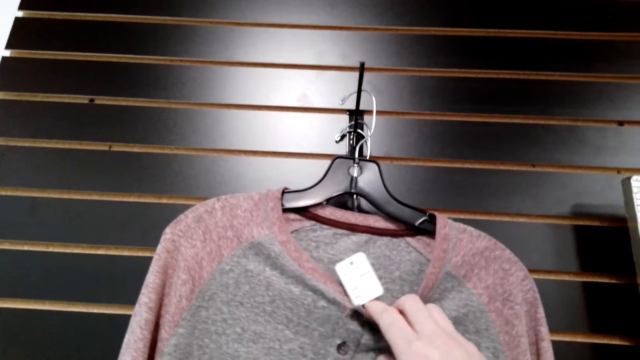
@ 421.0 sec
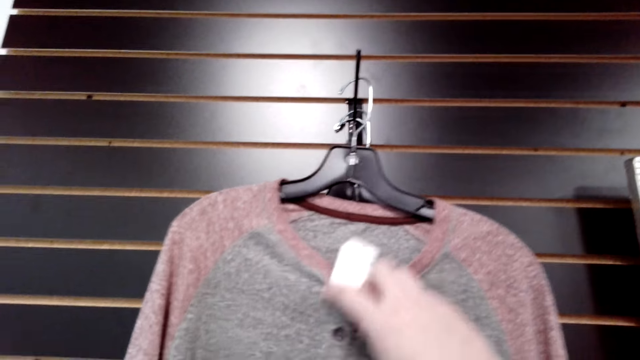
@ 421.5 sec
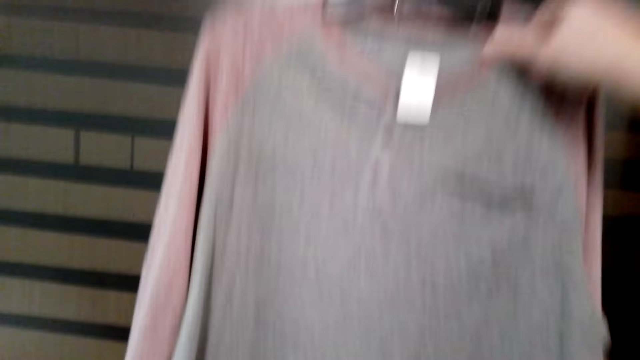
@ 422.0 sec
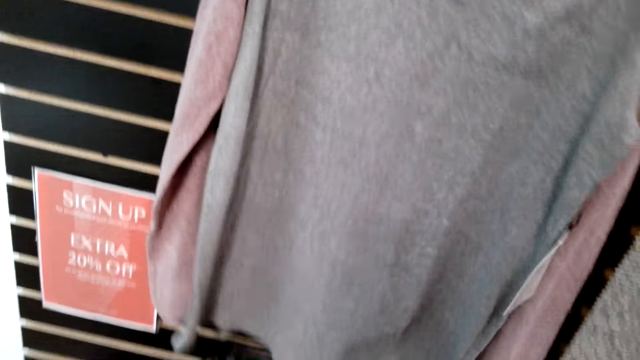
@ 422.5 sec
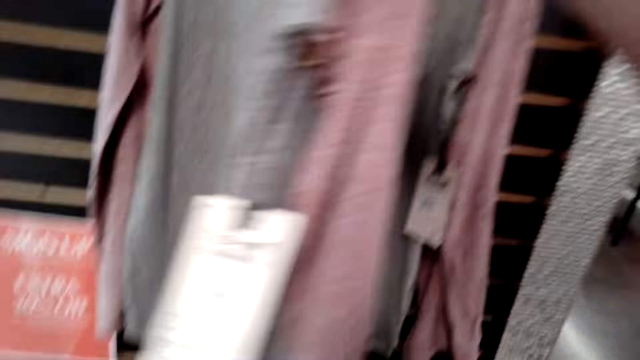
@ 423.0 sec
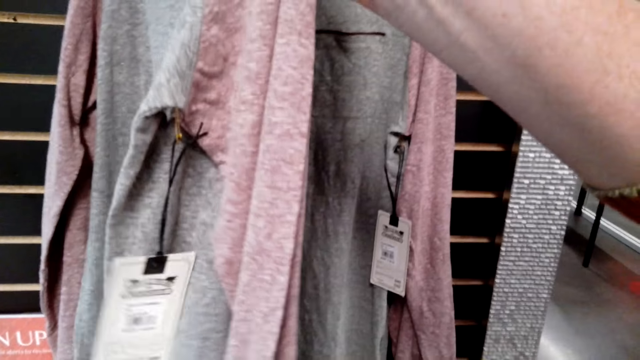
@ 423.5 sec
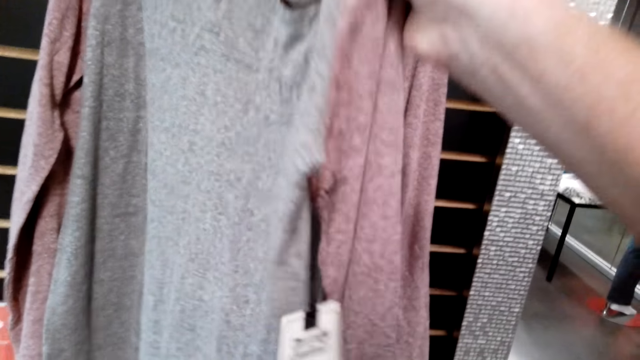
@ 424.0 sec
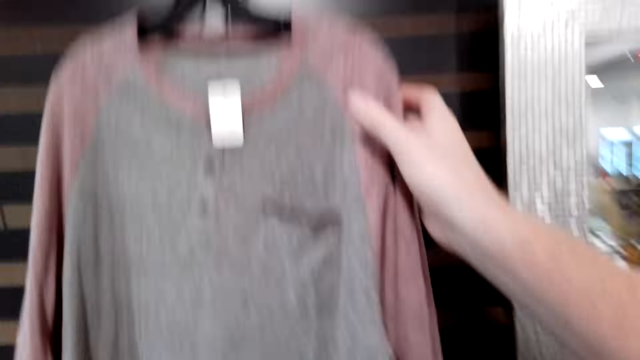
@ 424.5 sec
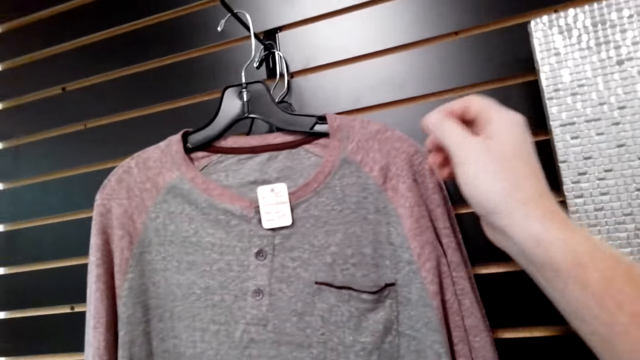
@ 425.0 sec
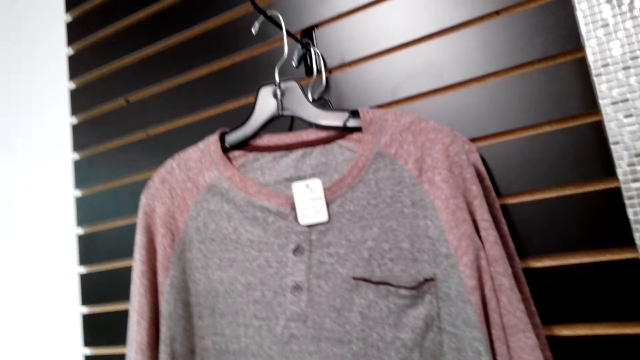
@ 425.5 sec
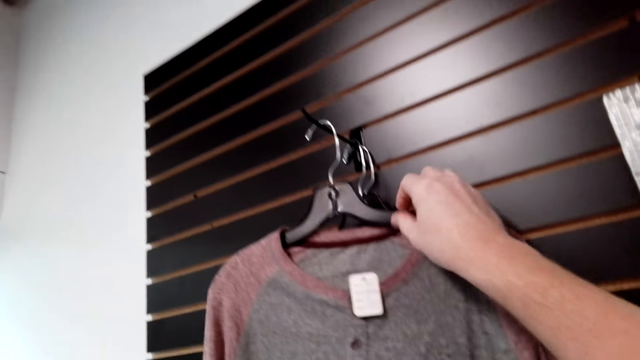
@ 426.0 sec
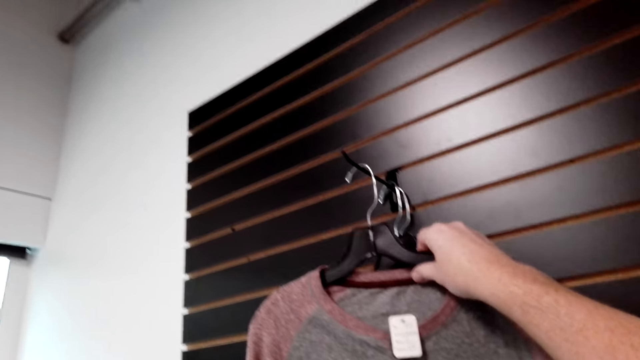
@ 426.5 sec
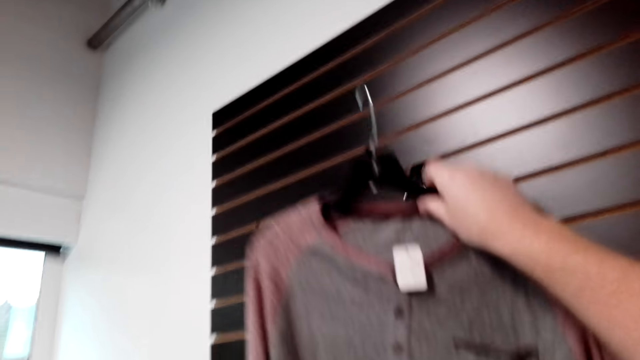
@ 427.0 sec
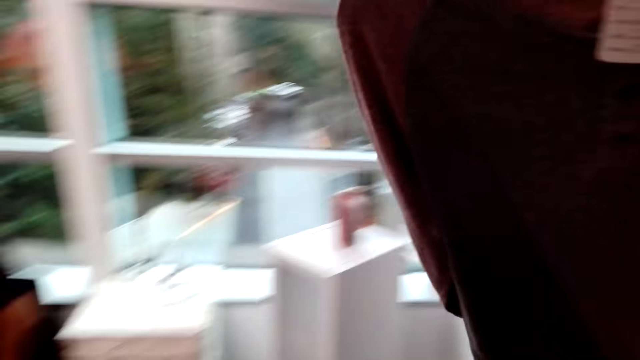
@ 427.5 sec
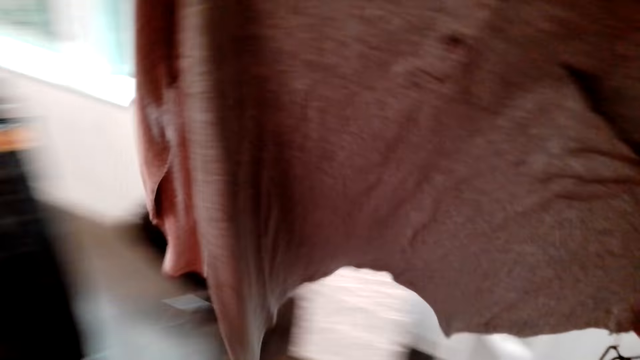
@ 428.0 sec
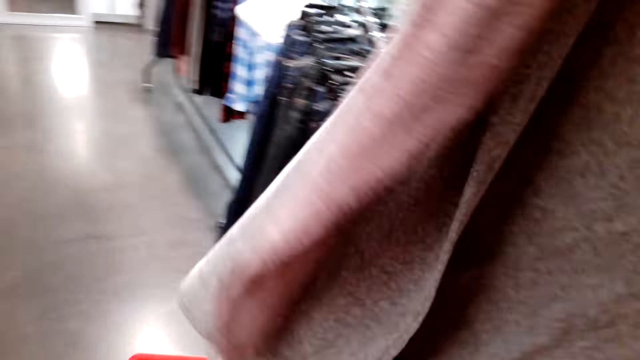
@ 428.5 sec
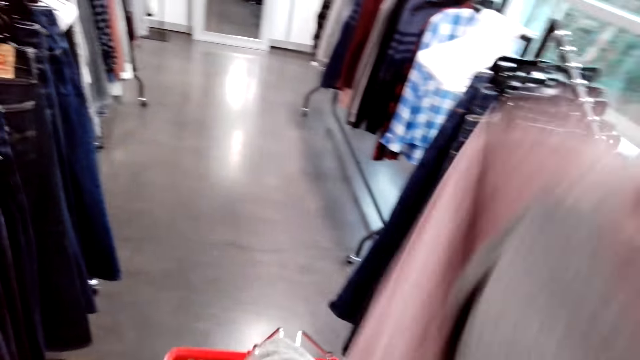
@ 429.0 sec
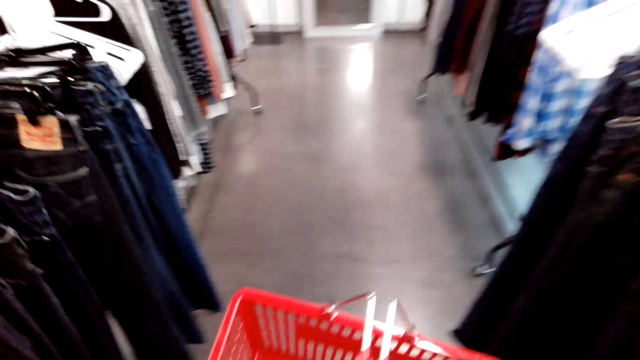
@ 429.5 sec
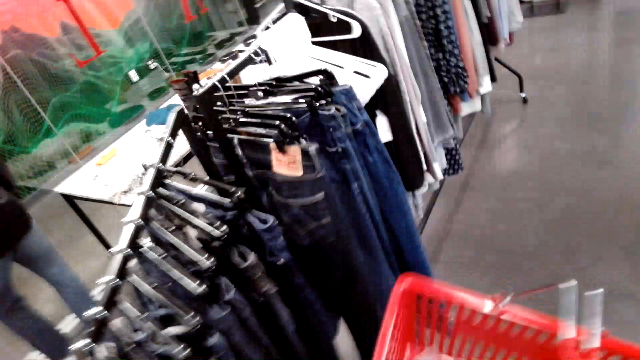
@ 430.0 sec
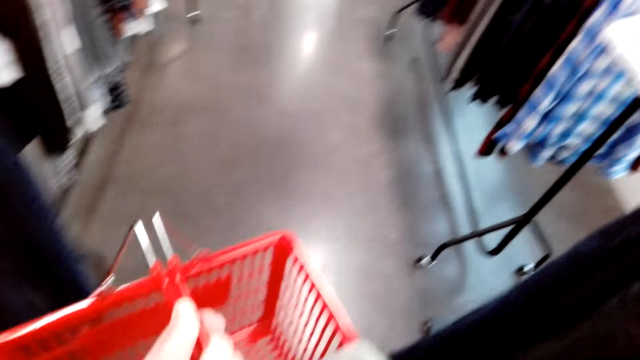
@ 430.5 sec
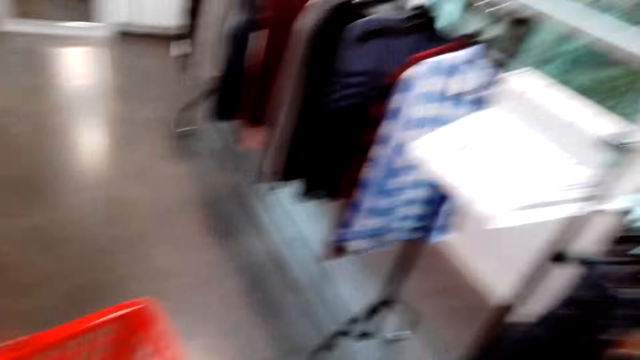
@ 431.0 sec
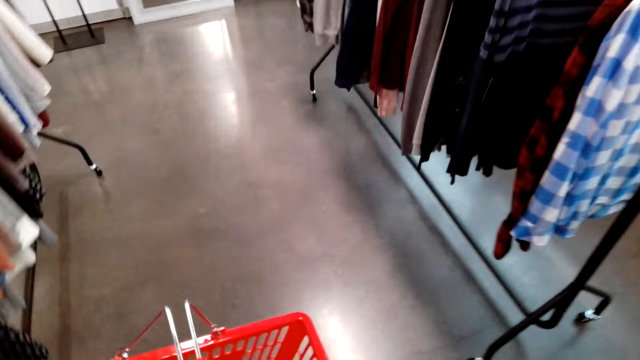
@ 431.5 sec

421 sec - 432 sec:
The camera wearer touches the shirt on the hanger. They pick the shirt on the hanger. They put the shirt inside the shopping basket.

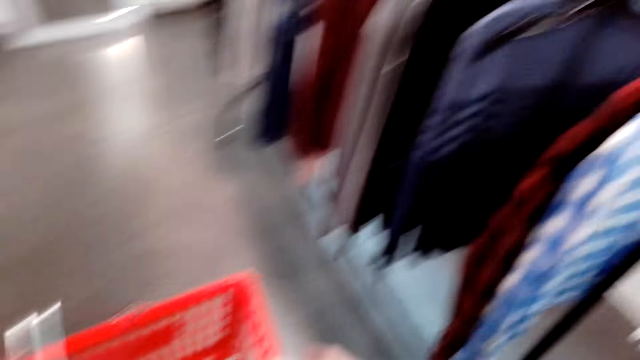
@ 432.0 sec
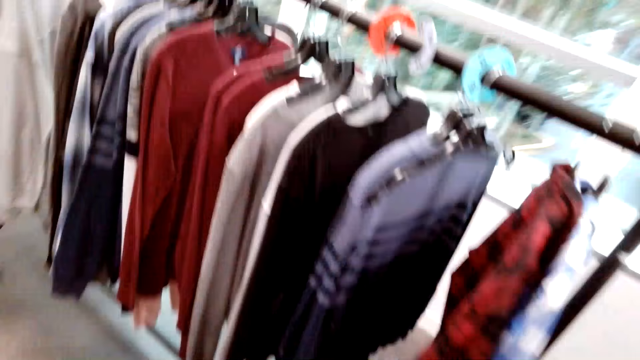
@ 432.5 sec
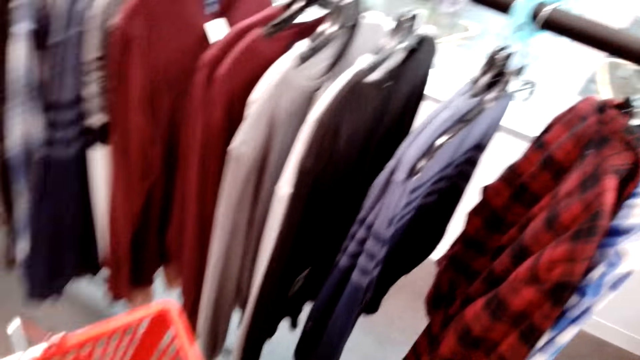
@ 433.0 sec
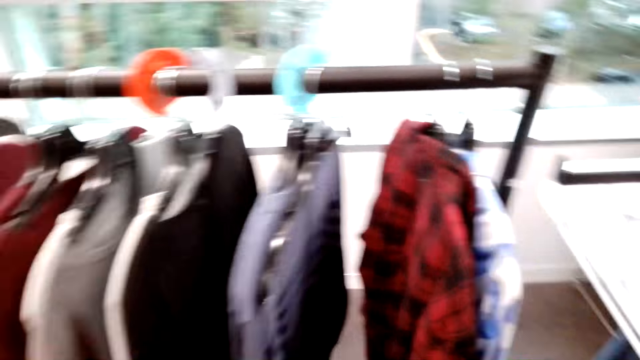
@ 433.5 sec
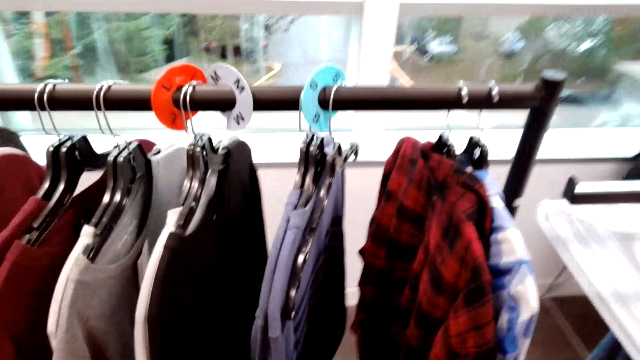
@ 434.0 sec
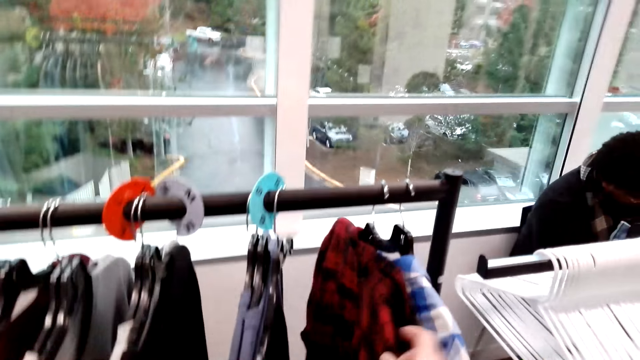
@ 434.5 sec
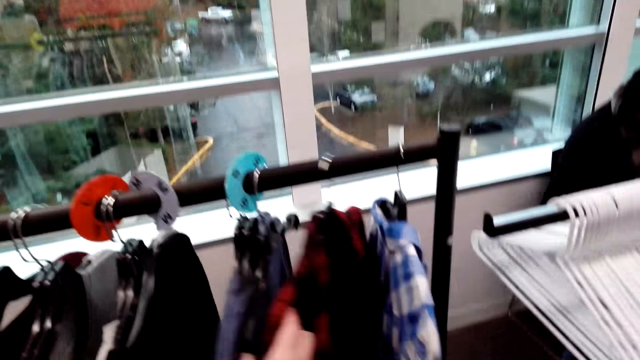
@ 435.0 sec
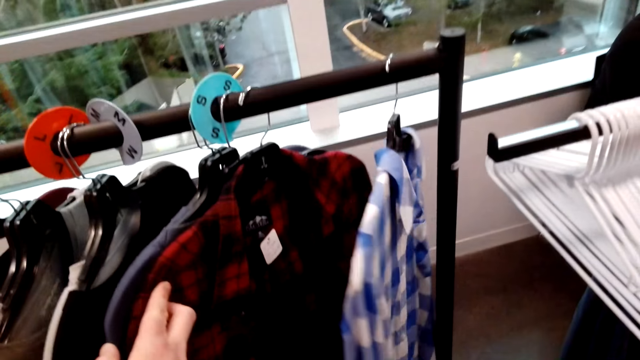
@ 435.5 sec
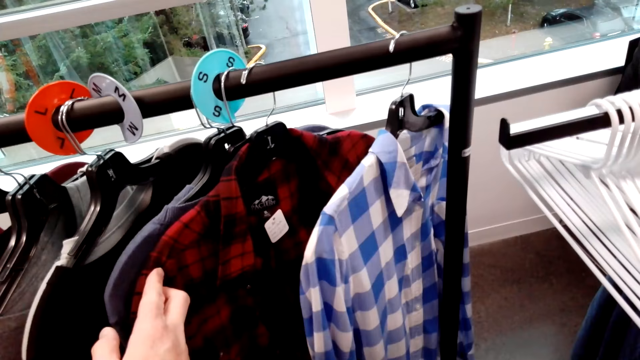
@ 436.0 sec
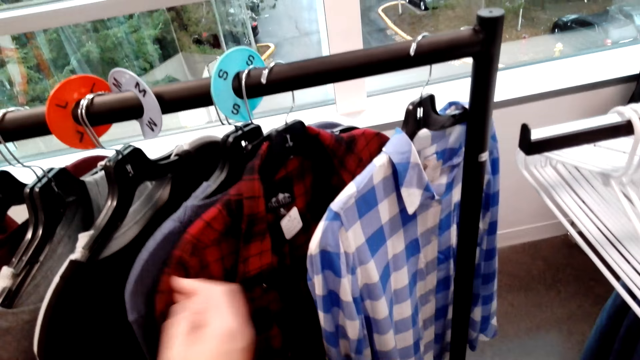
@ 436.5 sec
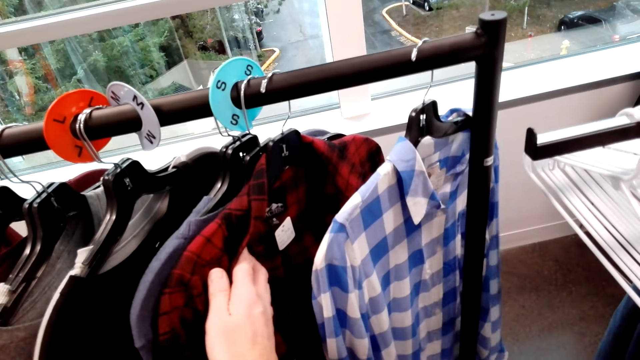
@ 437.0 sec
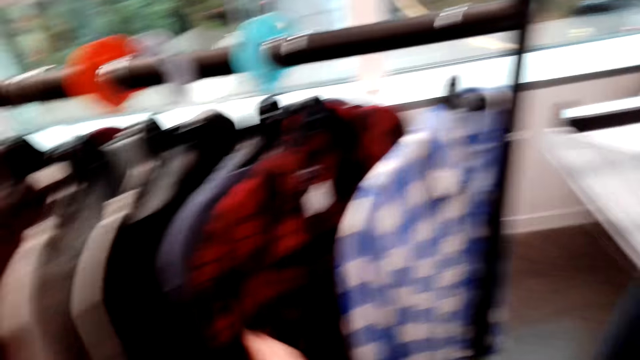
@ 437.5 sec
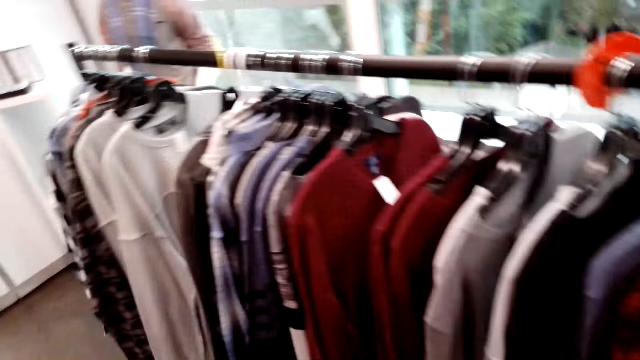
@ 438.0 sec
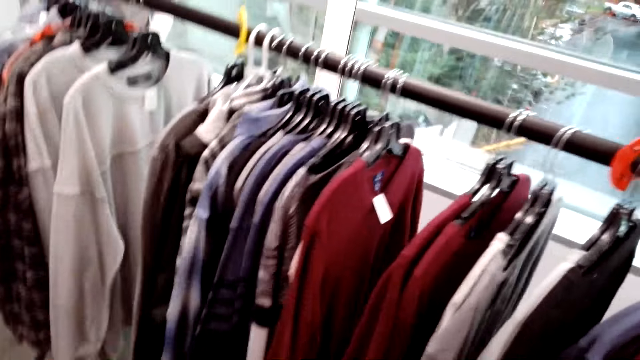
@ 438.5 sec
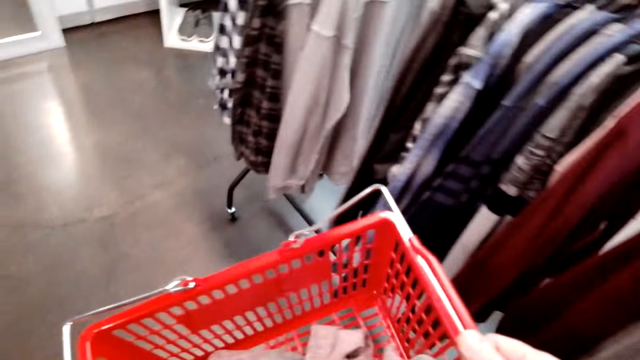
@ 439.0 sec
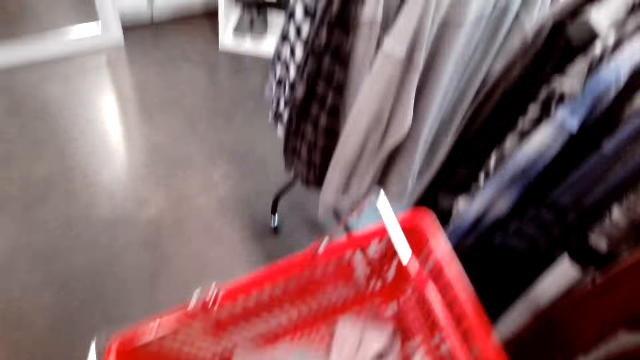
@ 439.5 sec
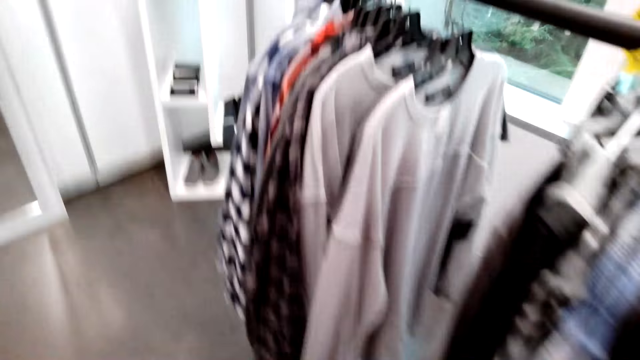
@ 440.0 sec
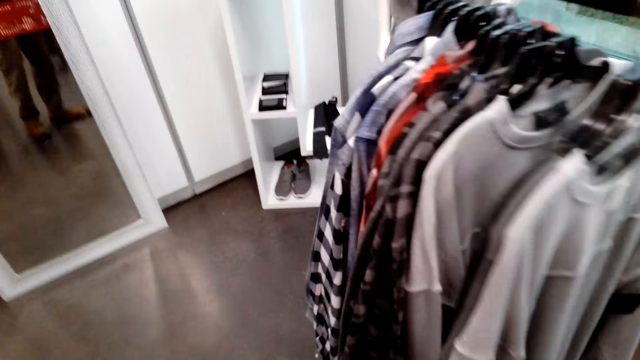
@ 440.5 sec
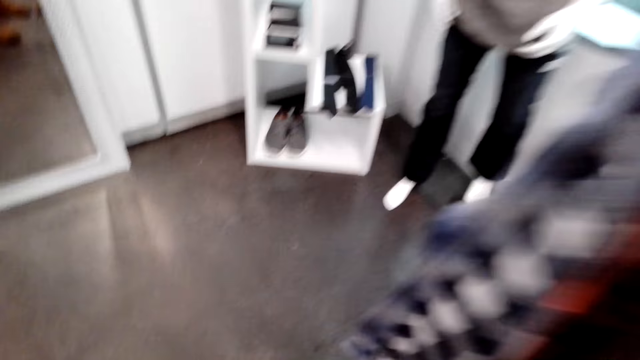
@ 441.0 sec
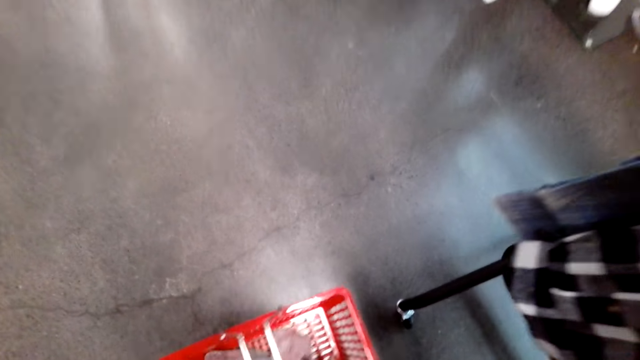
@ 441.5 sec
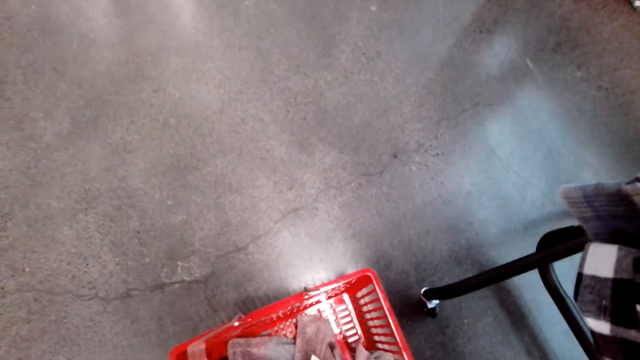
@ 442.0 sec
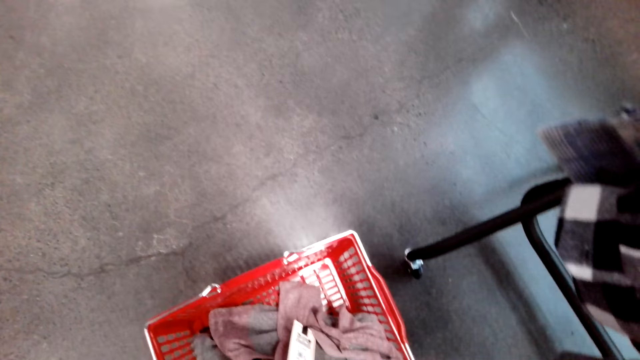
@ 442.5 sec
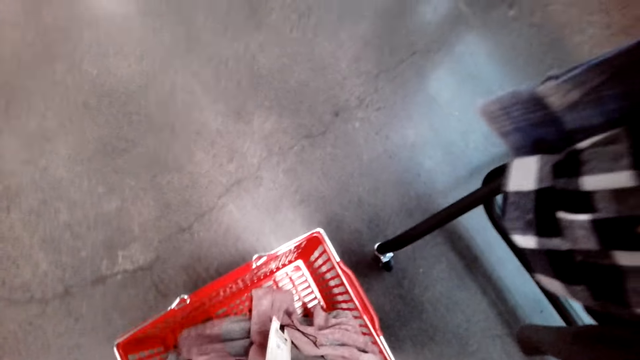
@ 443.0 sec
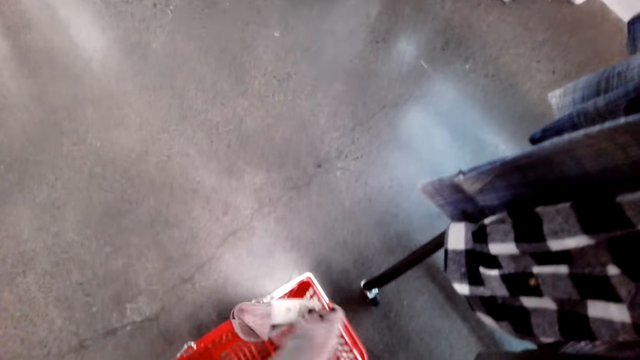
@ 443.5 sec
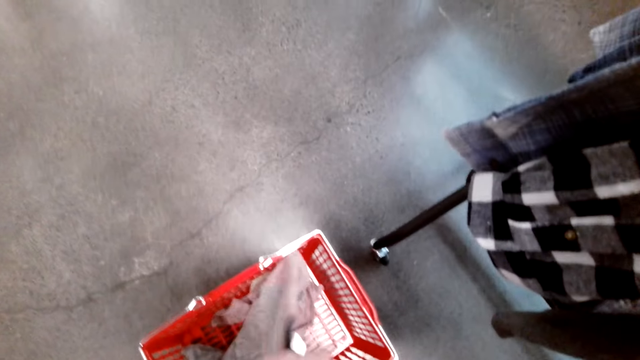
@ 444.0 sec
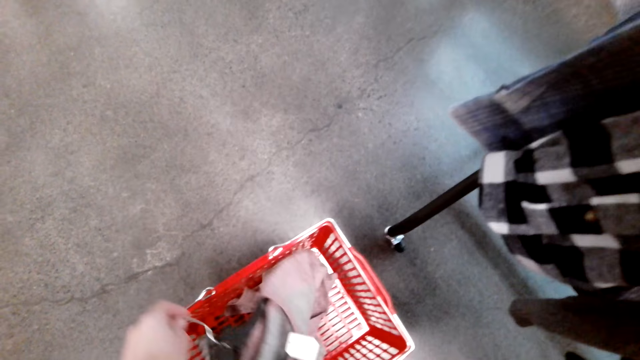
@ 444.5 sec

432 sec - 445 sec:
The camera wearer walks in the room. They touch the shirt on the cloth rack and push the shirts on the cloth rack. They walk in the room. They put the shopping basket on the floor. They touch the clothes.
